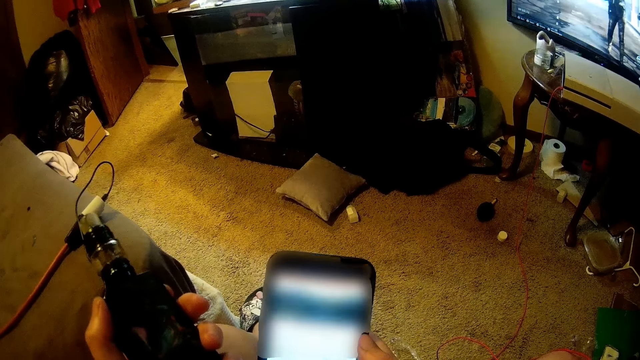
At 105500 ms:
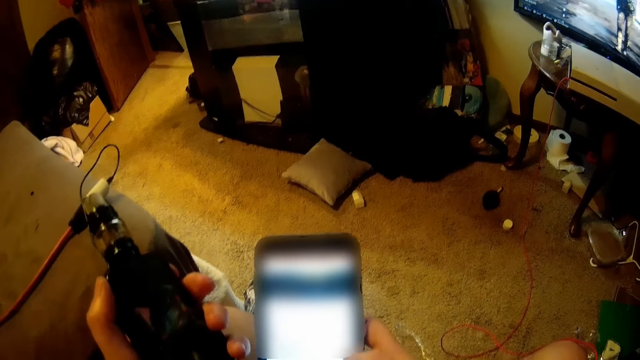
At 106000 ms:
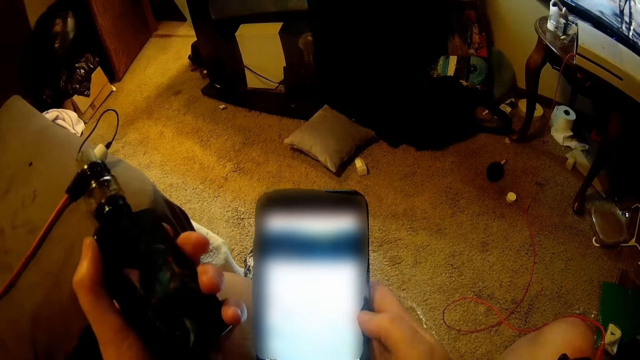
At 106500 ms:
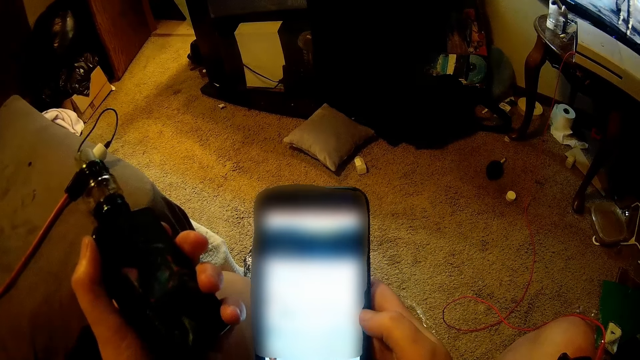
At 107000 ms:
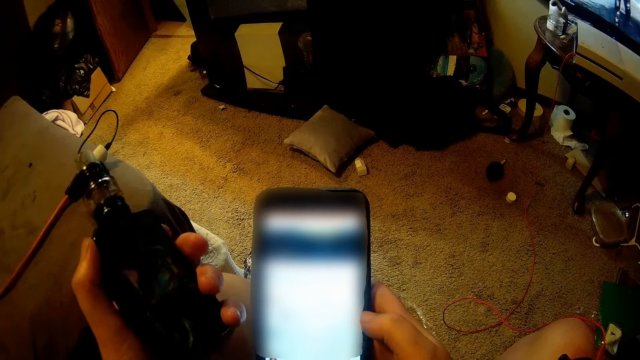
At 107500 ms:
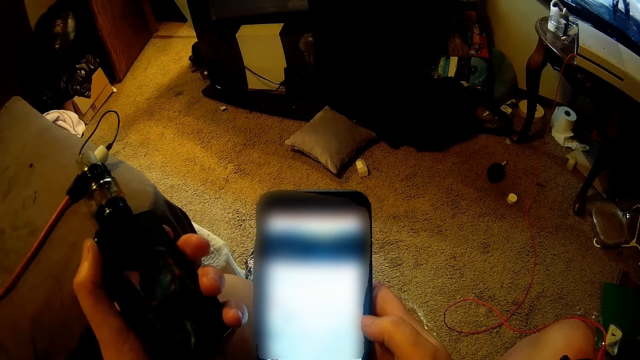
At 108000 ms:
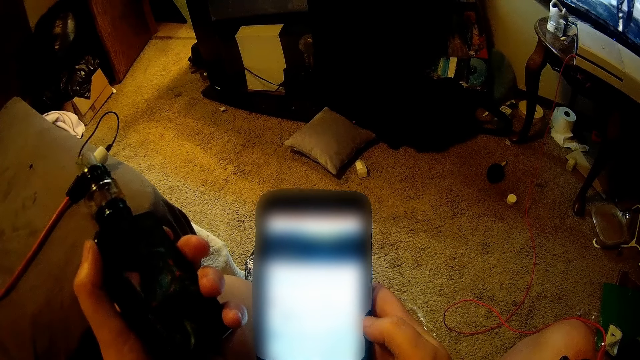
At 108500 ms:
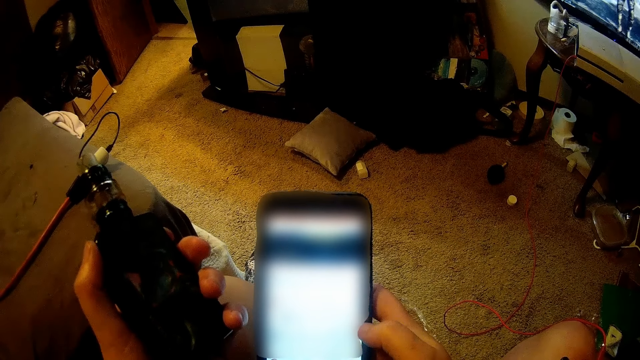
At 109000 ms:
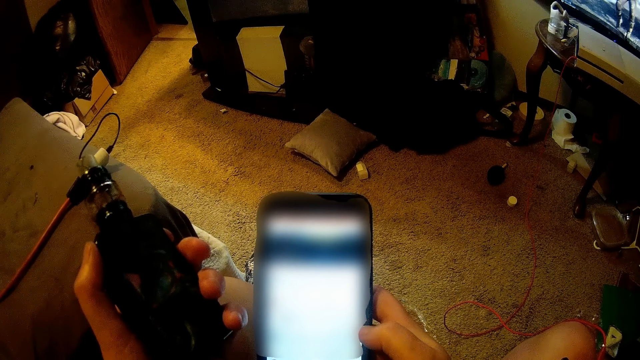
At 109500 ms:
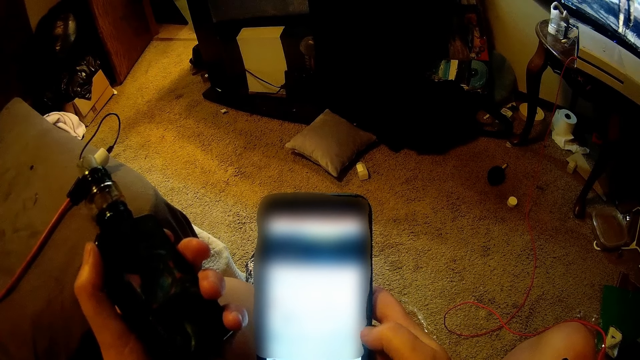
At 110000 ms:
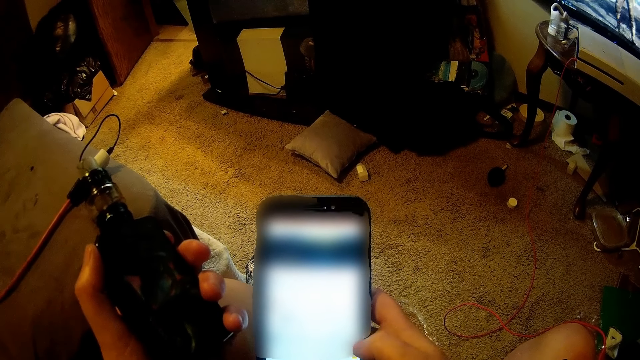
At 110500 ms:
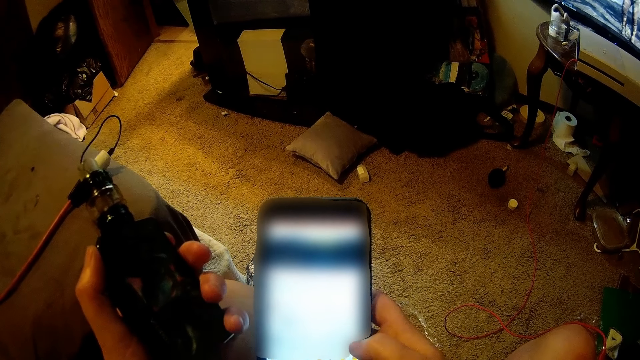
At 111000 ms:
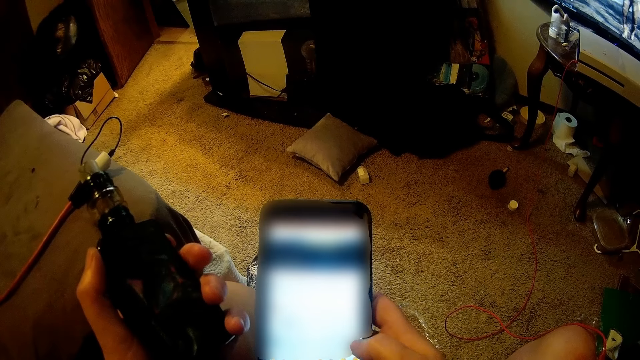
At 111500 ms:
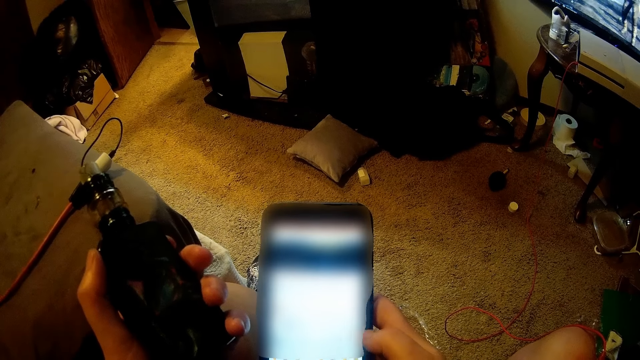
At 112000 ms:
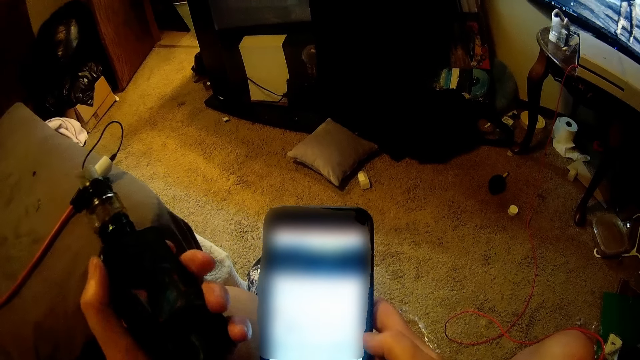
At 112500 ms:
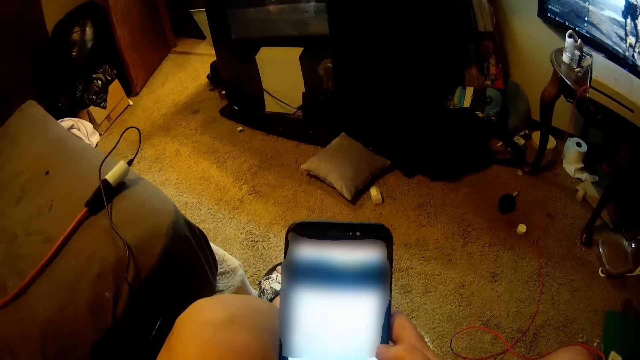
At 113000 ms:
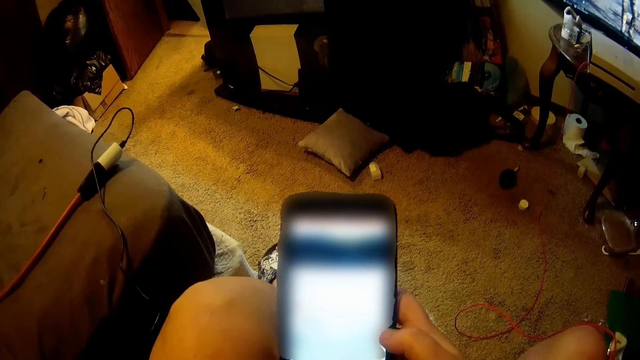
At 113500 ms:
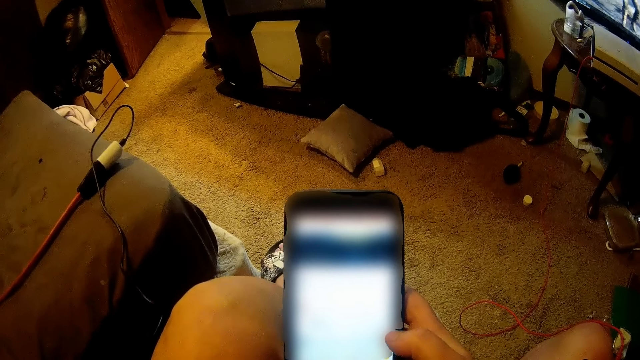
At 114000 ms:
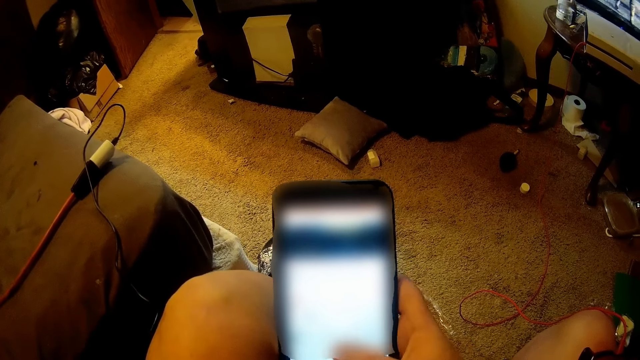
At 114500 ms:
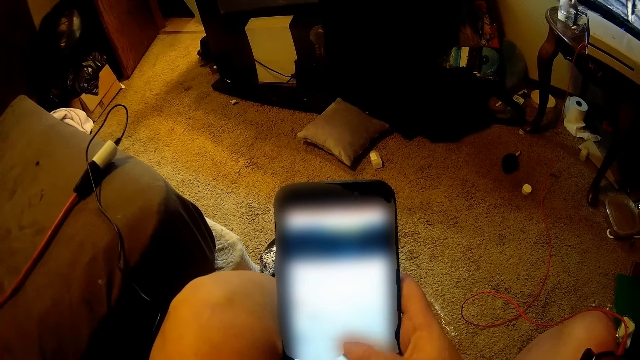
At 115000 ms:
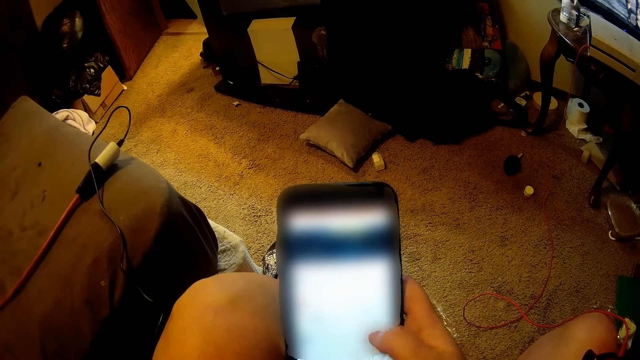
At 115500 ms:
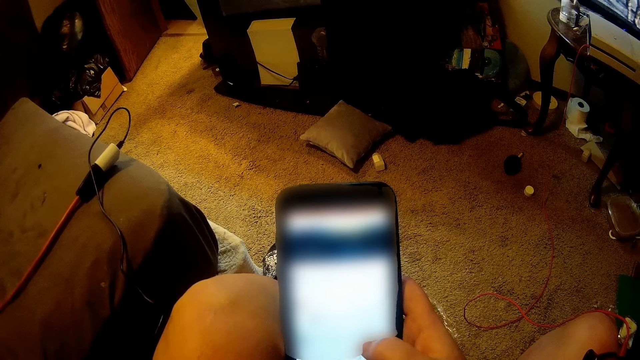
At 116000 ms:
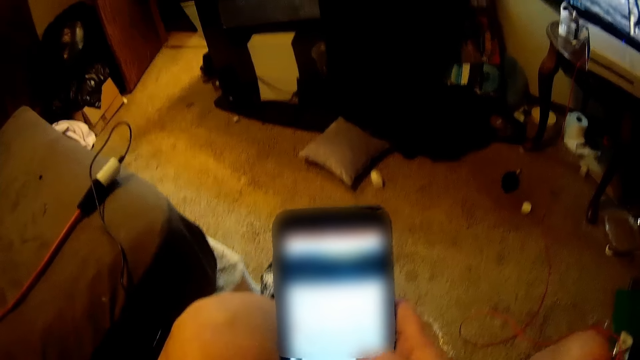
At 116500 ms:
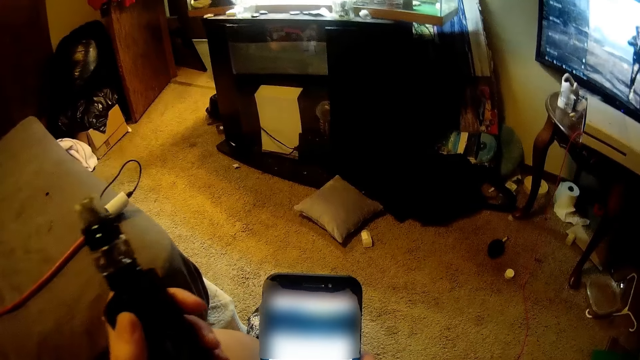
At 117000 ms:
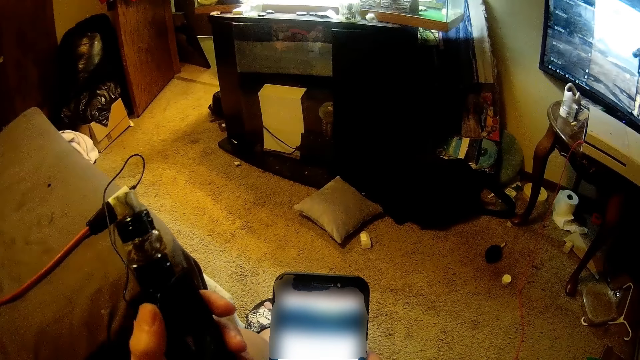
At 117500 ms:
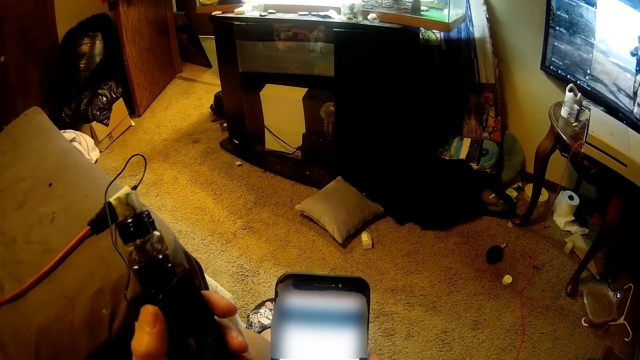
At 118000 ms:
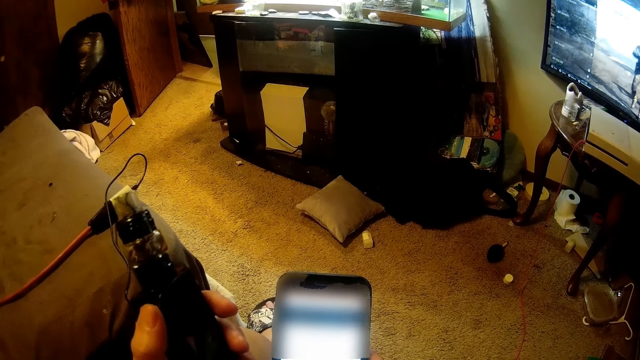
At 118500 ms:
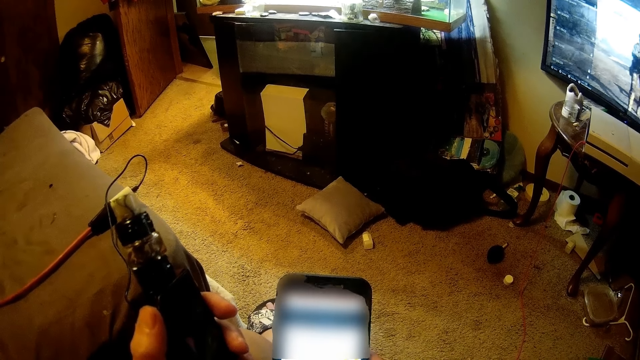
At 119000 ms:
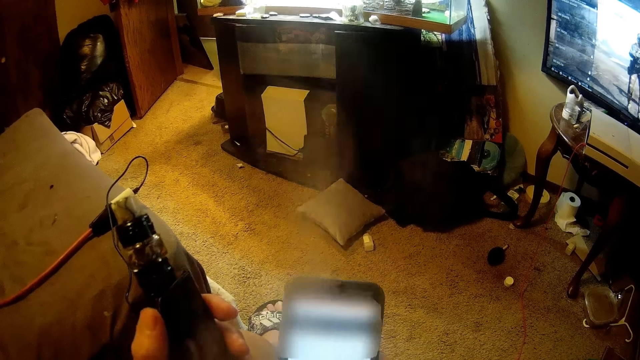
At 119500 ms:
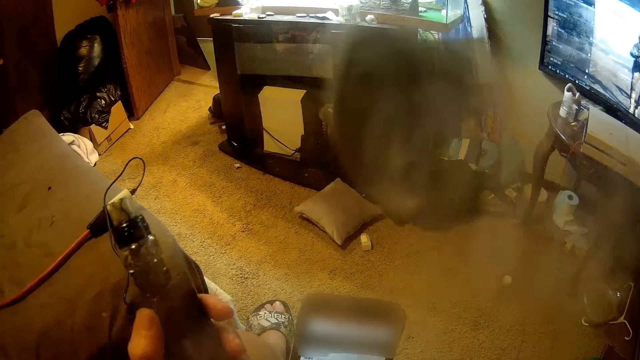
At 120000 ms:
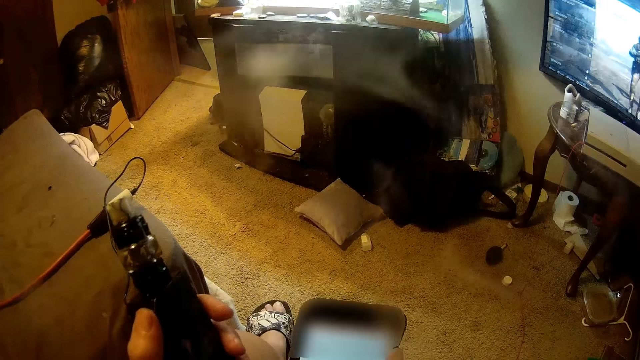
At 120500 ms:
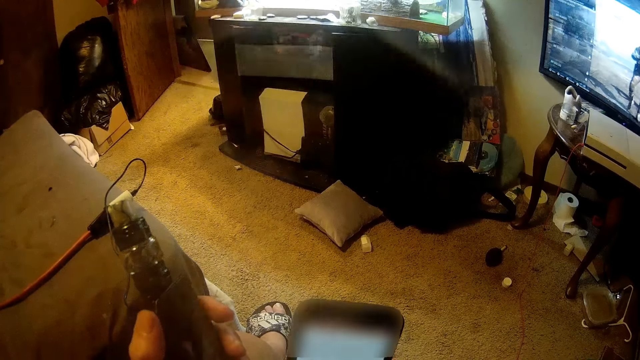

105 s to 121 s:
The camera wearer holds the bottle of shisha. They operate on the phone. They smoke using the smoking bottle. They hold the shisha bottle.

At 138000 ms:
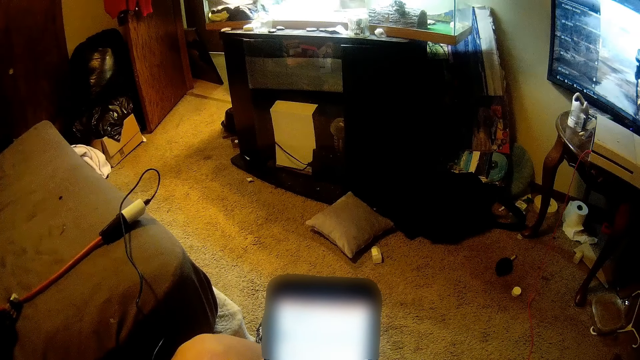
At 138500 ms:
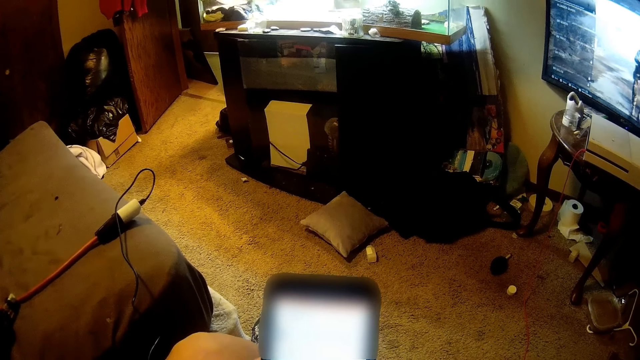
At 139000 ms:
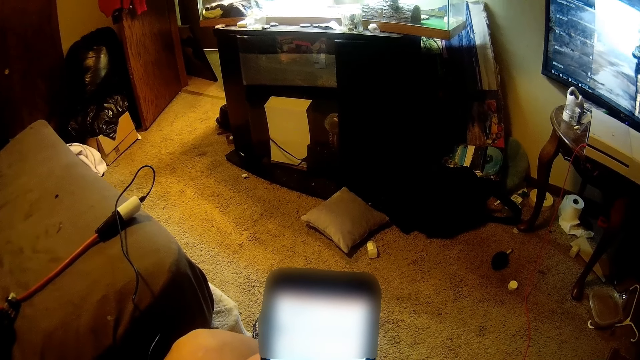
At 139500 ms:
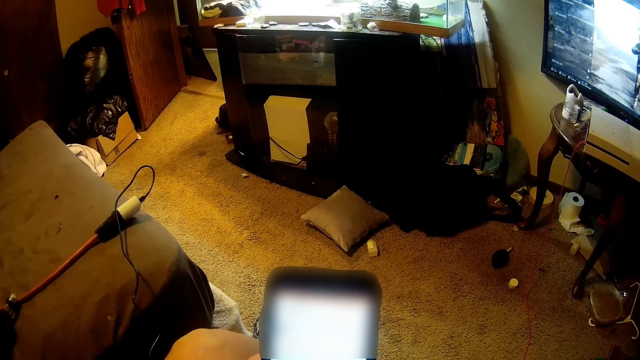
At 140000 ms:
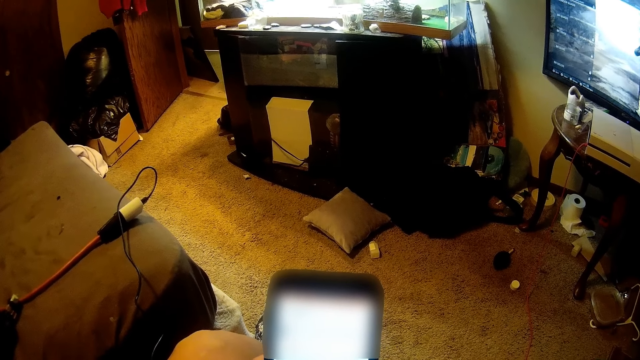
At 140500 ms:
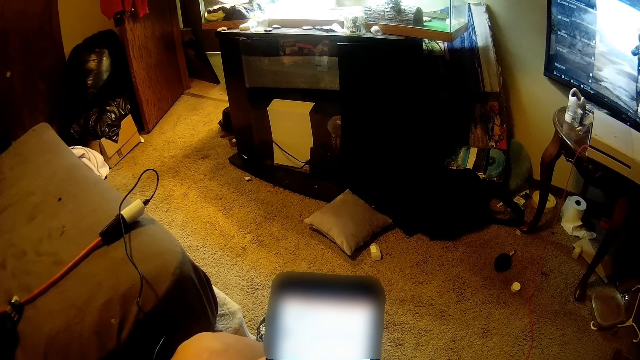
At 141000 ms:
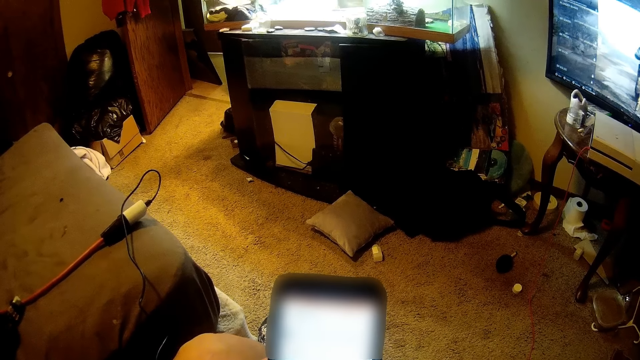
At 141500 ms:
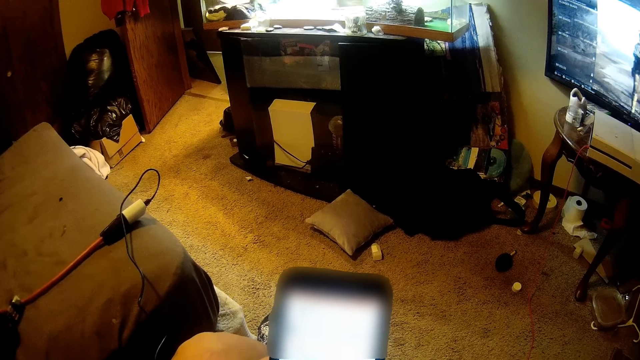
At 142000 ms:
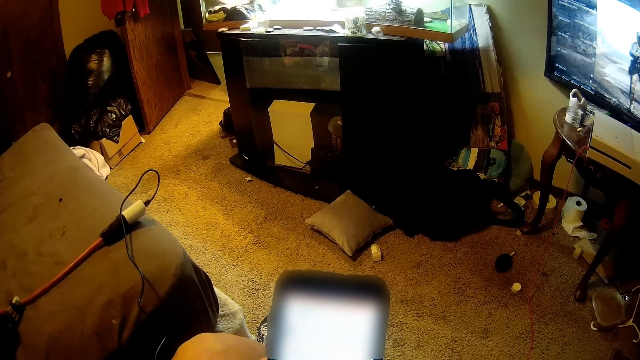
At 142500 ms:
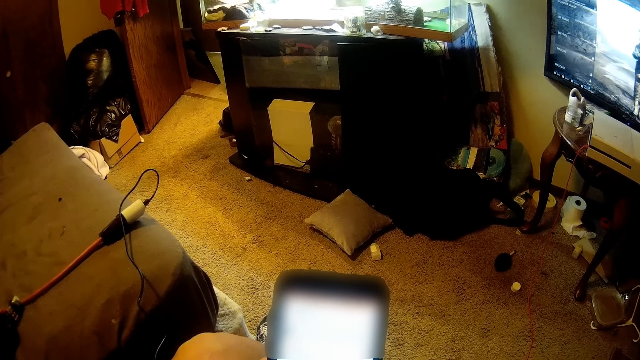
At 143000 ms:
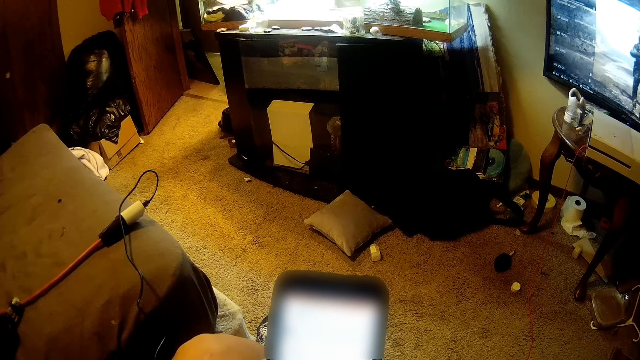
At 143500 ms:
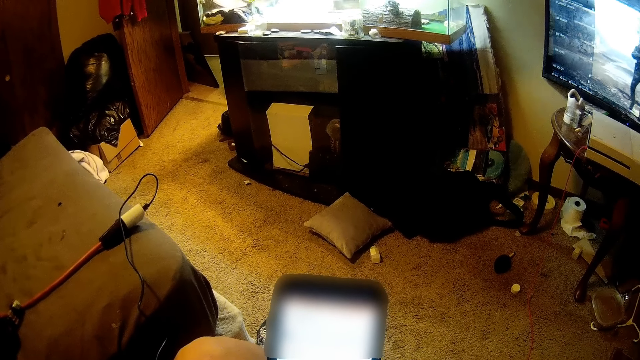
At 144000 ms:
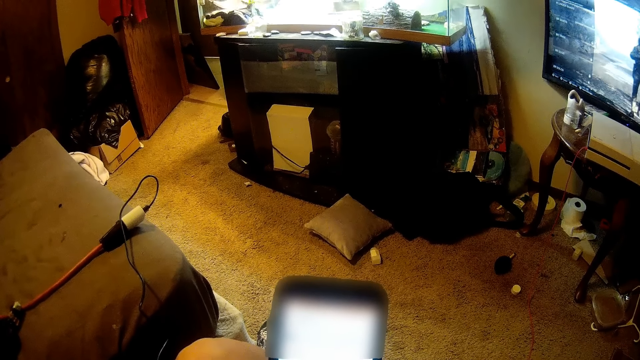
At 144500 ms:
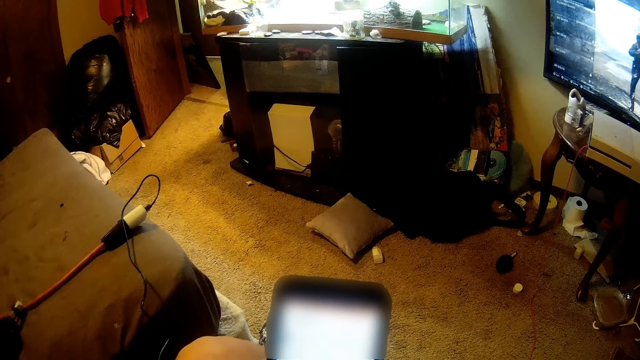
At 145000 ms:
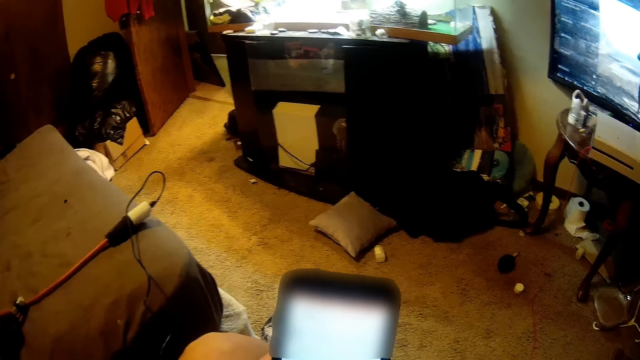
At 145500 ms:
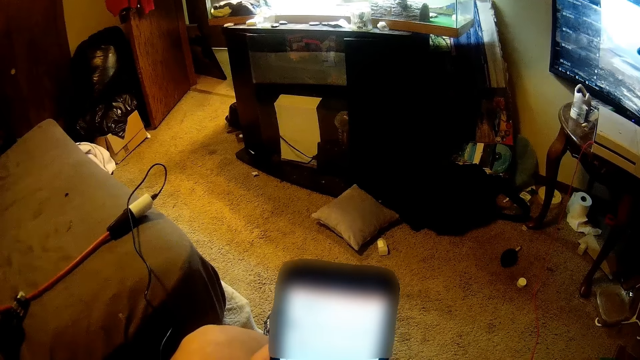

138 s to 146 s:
The camera wearer operates at the phone.
